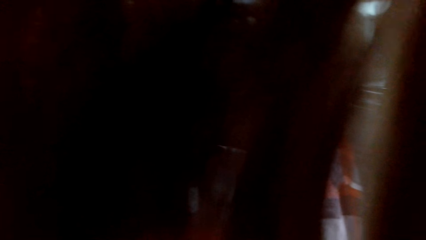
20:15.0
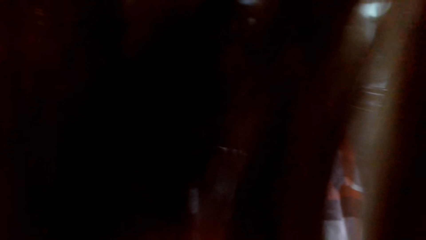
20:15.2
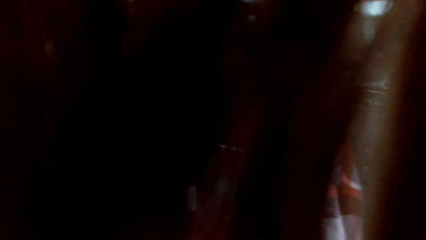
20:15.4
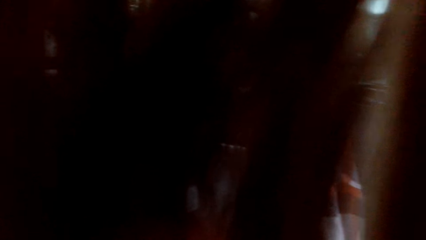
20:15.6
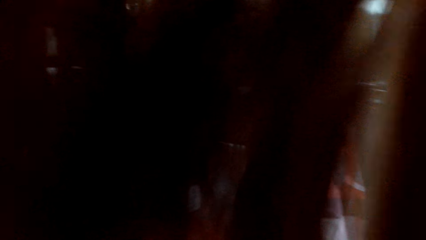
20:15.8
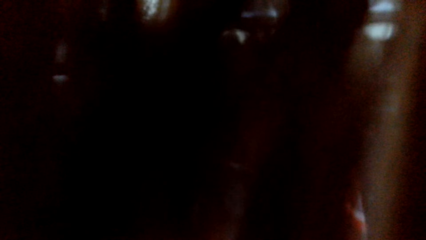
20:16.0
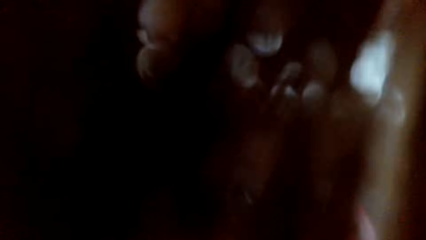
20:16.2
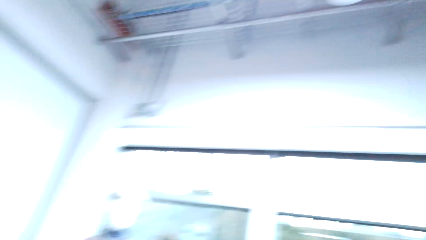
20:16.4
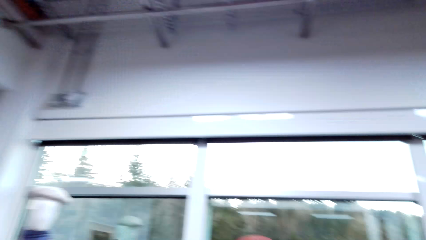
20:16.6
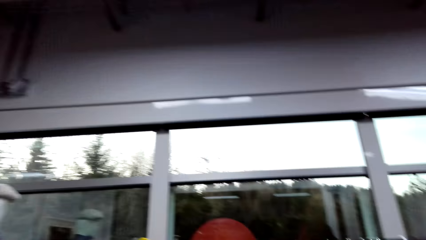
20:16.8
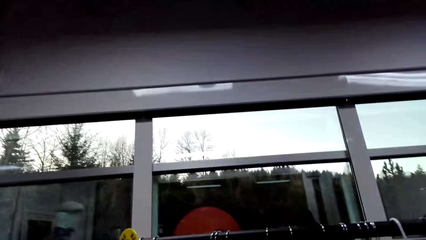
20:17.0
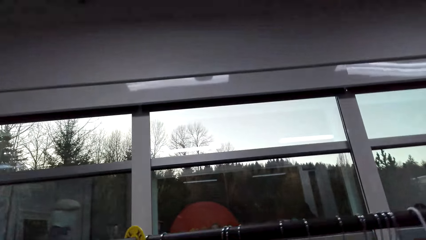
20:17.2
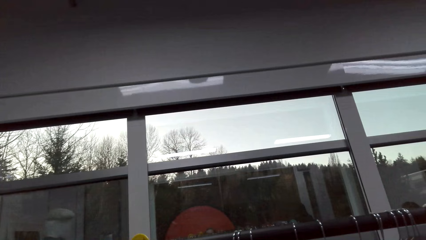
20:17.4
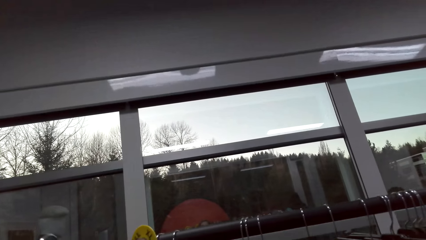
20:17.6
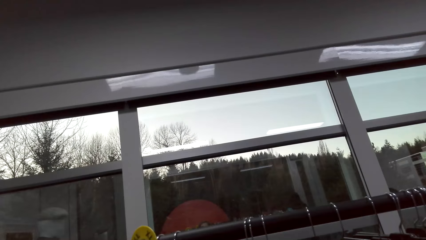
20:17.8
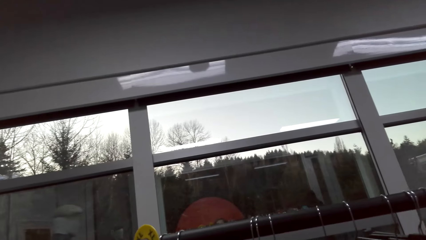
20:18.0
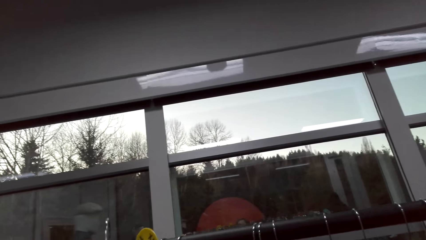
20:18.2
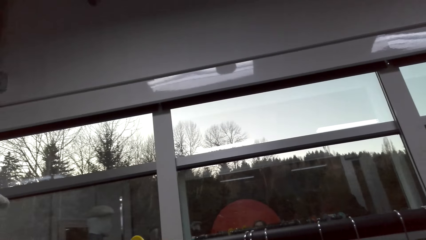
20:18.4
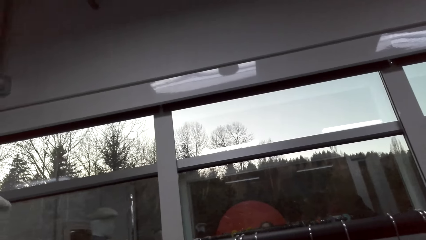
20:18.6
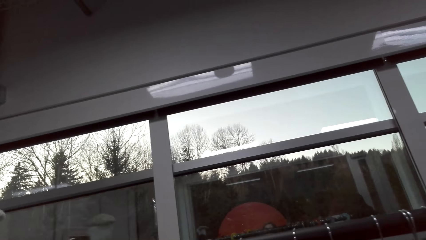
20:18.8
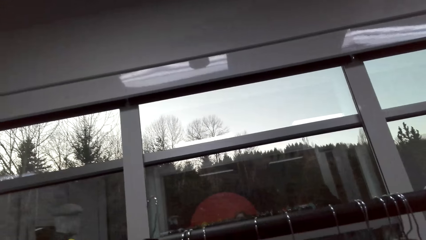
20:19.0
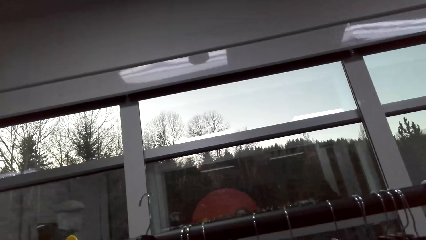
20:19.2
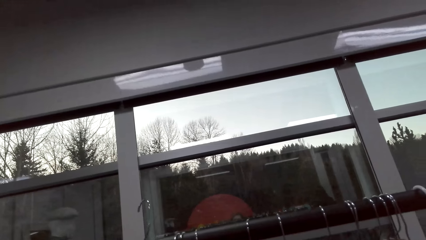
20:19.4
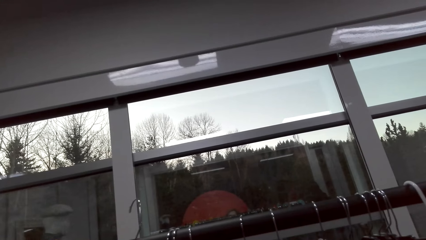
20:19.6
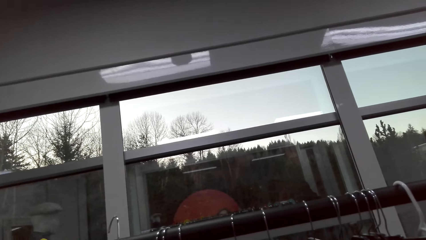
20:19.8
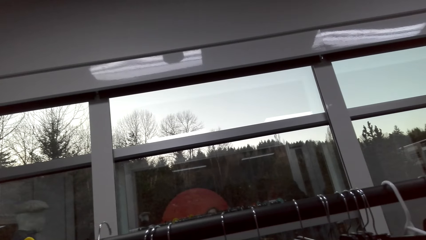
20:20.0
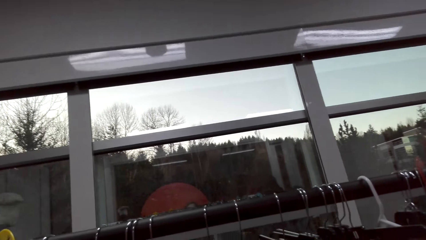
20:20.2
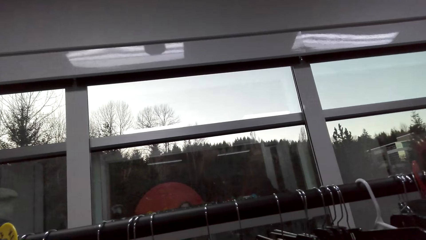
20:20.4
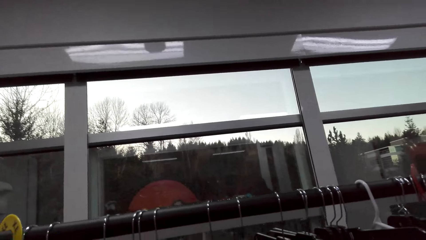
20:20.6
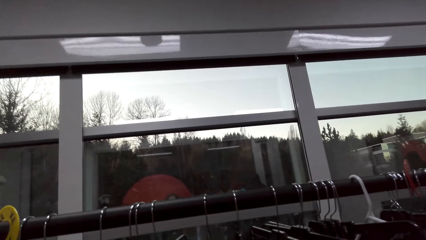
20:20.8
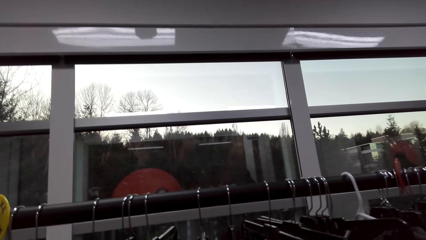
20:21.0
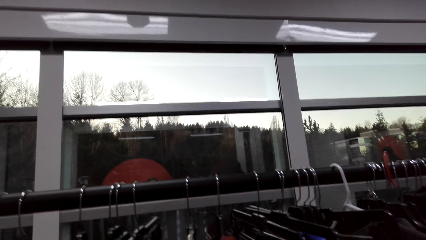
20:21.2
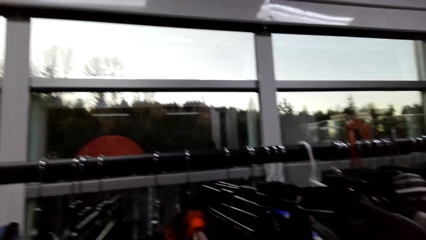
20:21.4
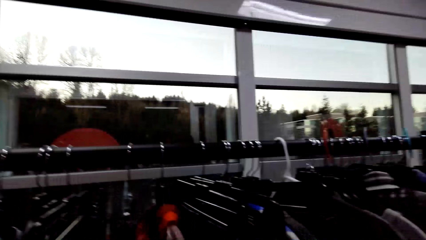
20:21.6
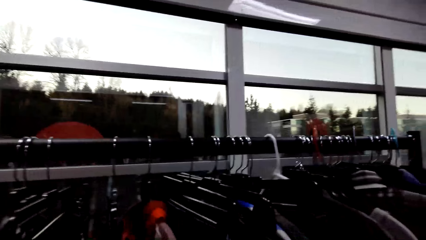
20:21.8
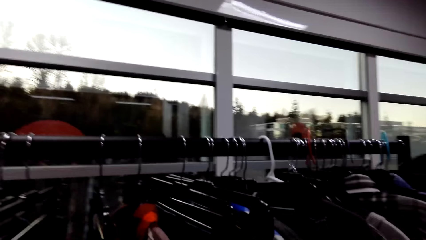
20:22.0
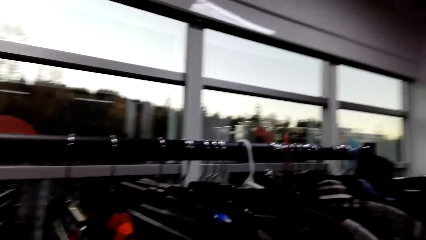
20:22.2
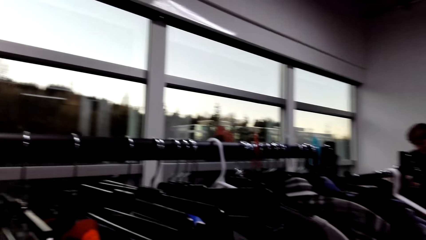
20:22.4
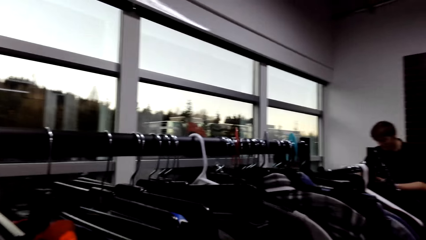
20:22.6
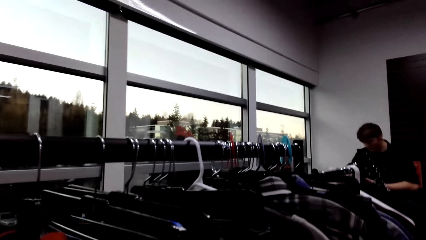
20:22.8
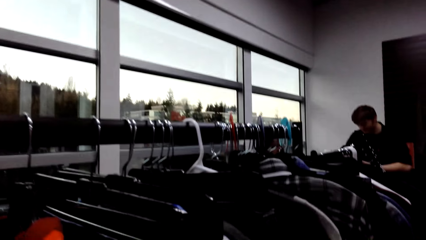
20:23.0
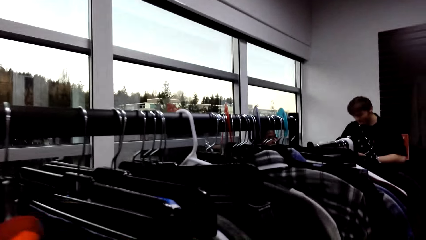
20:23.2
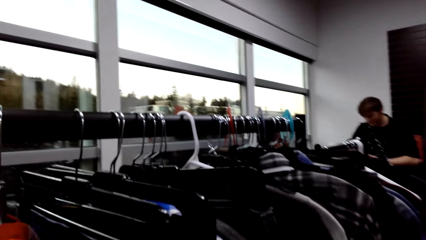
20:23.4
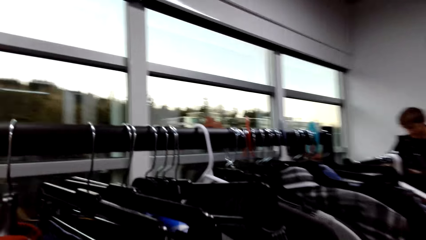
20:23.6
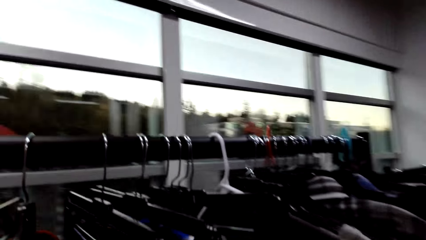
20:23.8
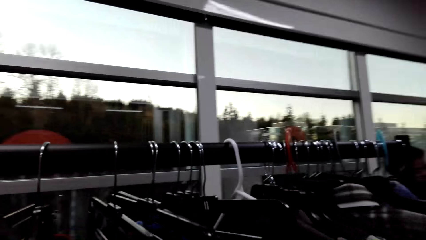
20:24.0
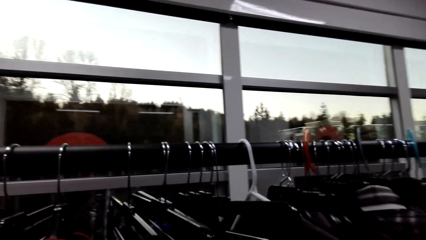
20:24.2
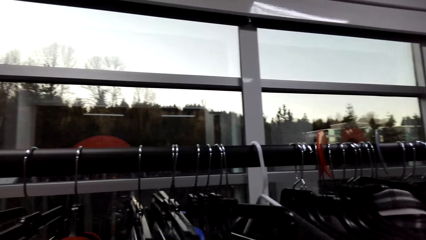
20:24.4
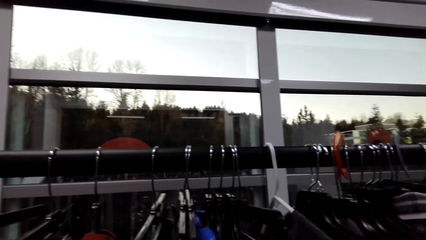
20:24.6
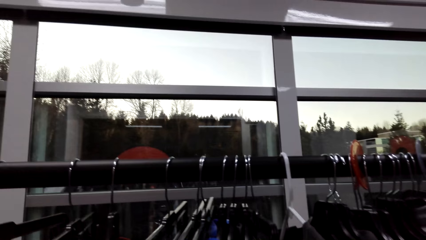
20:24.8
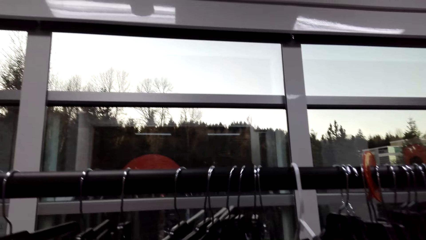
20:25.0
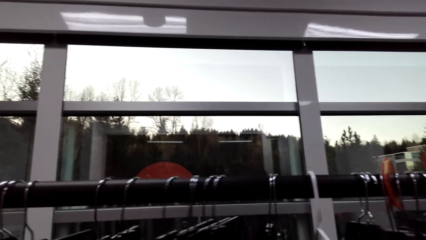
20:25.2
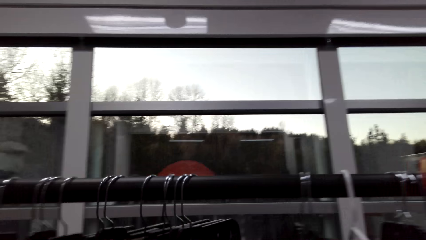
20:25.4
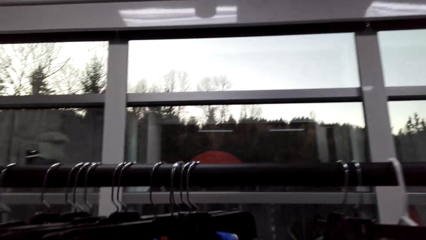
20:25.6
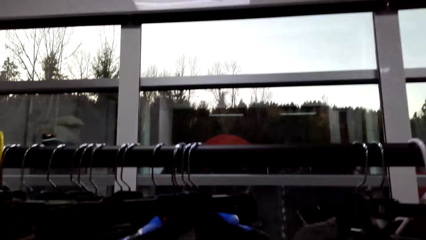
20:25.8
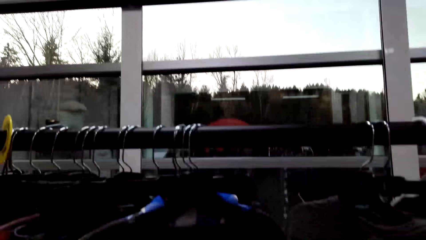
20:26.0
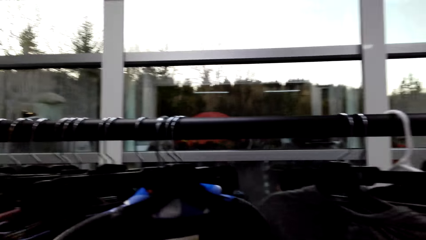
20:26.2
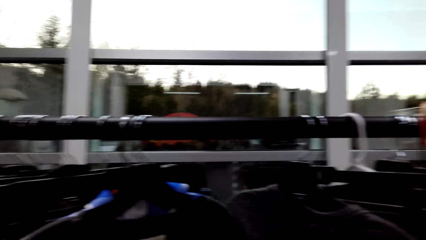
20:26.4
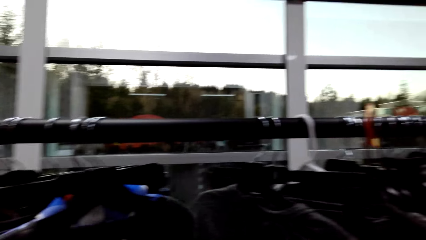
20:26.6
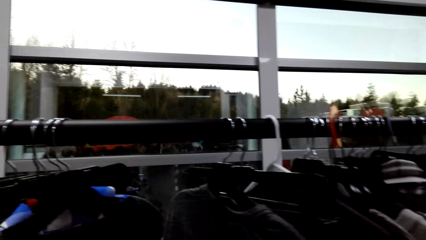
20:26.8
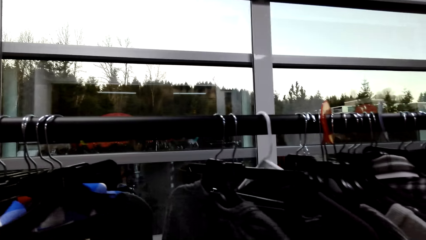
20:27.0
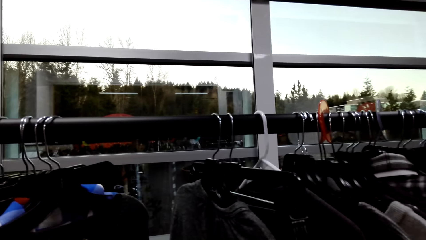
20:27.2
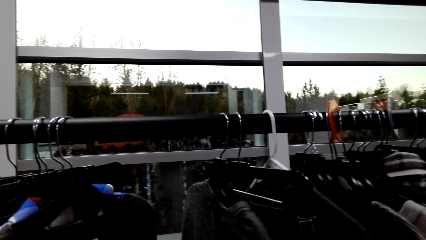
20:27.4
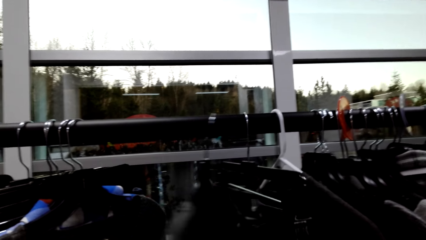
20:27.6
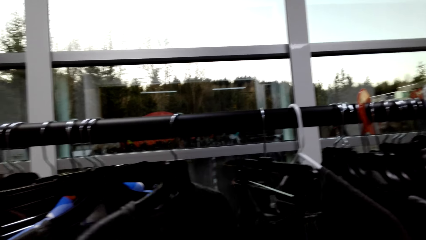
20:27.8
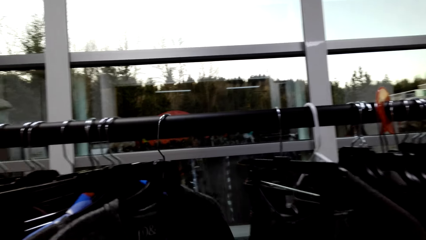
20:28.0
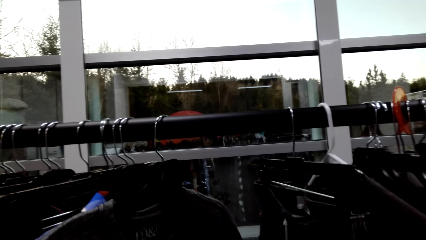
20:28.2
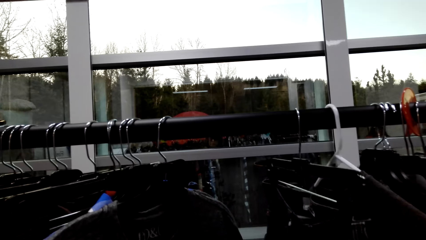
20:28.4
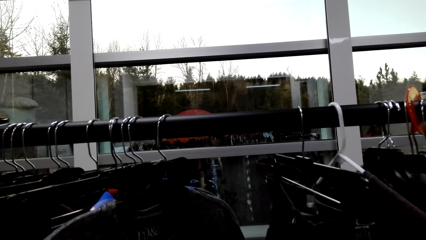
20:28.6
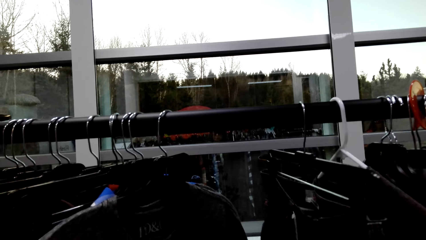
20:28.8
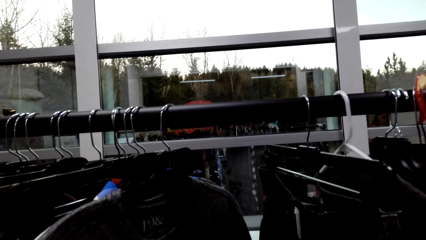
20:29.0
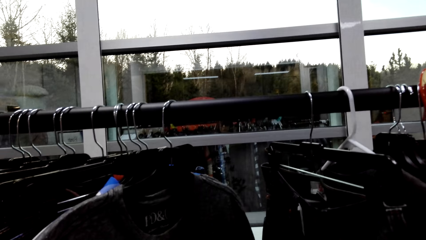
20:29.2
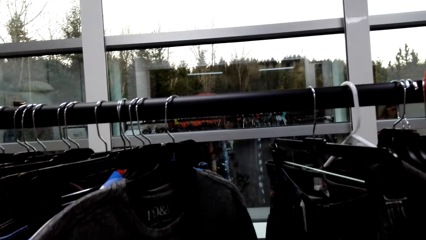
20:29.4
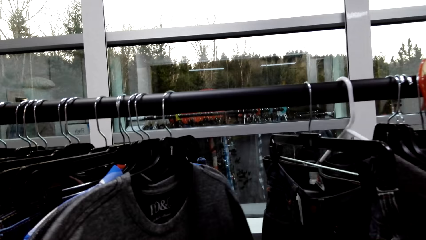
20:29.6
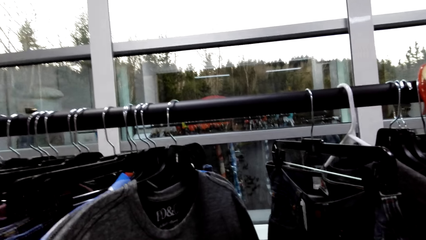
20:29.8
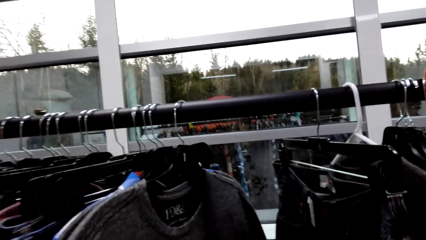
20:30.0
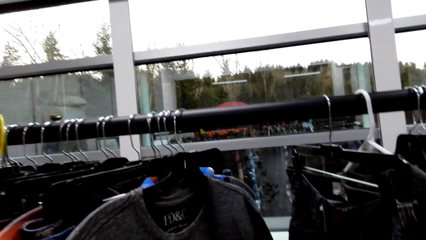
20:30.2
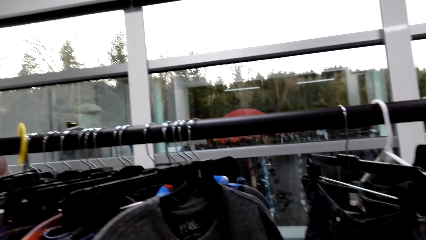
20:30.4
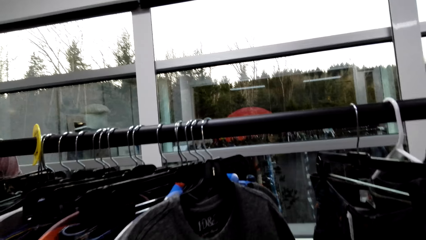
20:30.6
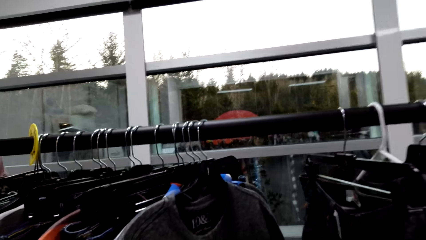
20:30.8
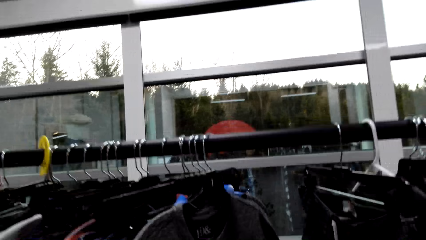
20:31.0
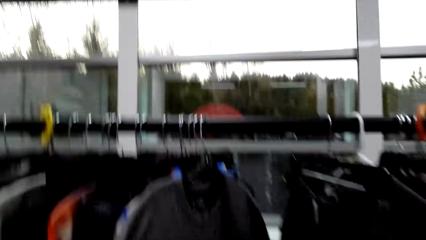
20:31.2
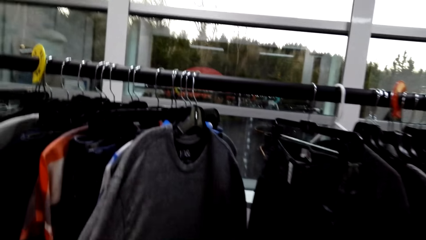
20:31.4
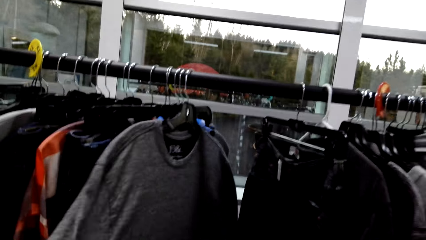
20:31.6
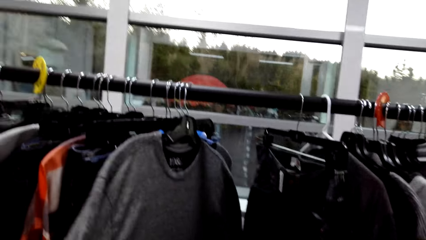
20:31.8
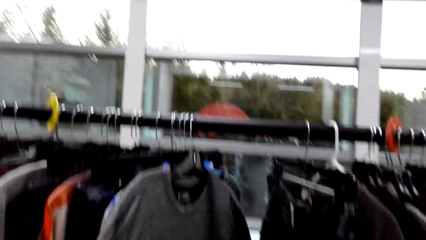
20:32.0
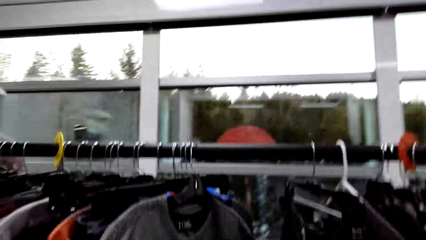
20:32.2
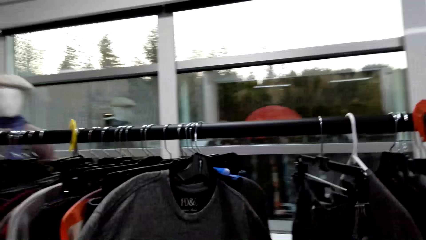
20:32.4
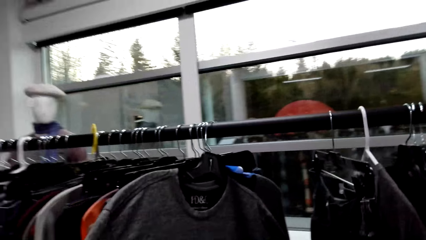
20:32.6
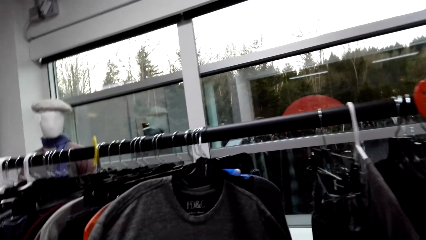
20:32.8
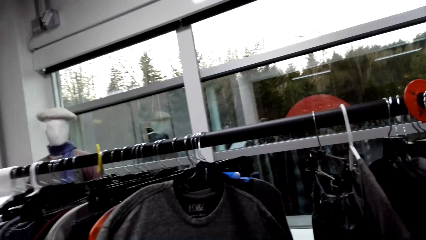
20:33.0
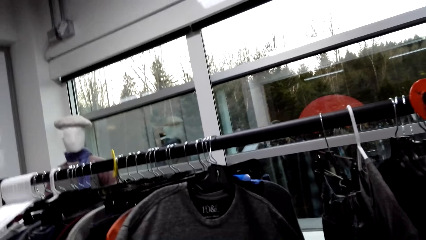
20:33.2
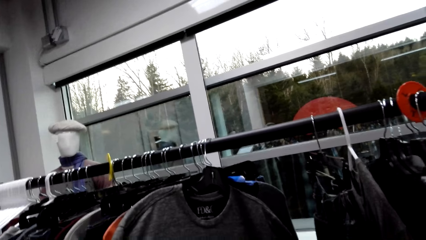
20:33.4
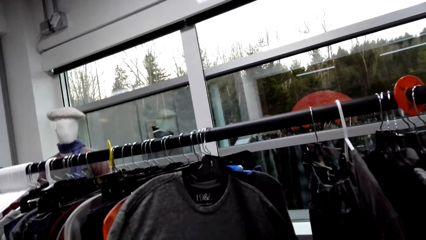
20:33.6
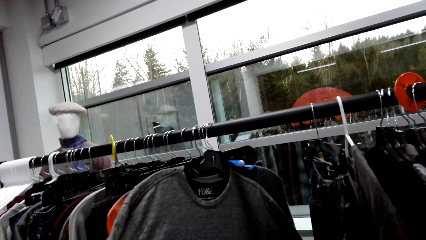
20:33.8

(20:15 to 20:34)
The camera wearer hangs the sweater on the clothing rack. They look around. They look at the clothes on the clothing rack. They move the clothes. They look at a sweater.
